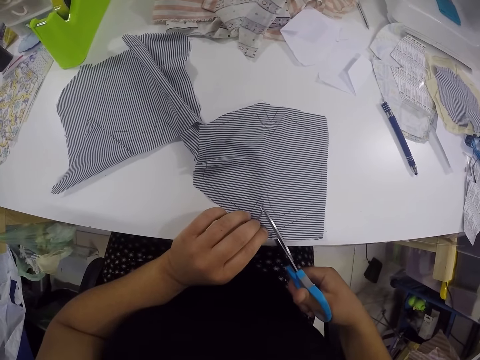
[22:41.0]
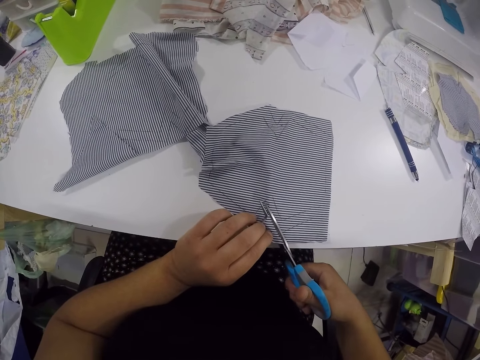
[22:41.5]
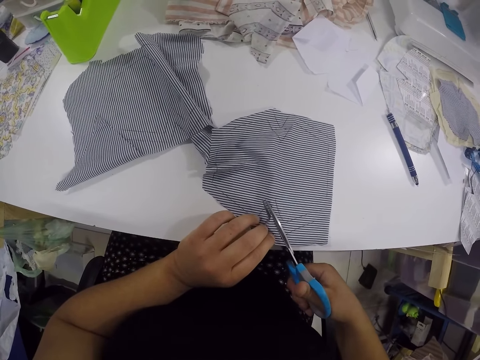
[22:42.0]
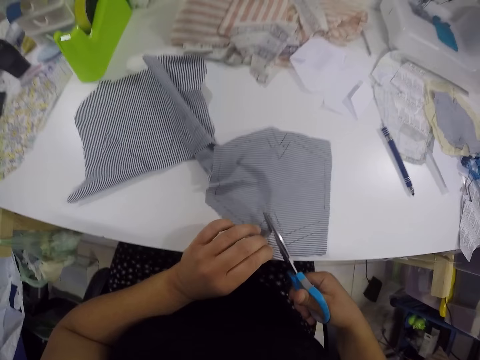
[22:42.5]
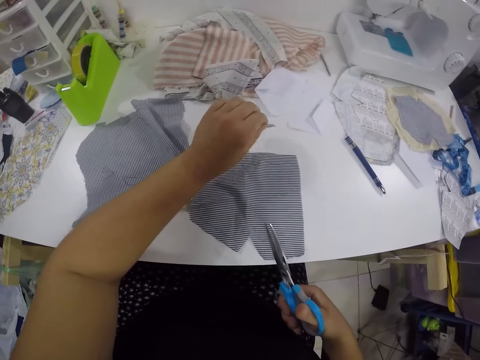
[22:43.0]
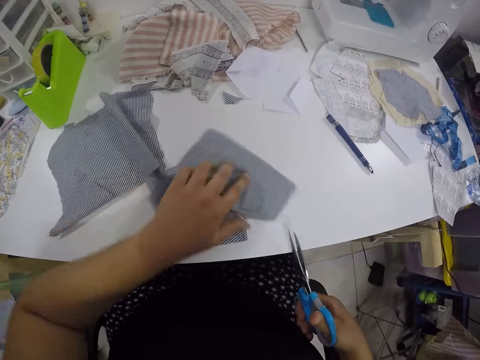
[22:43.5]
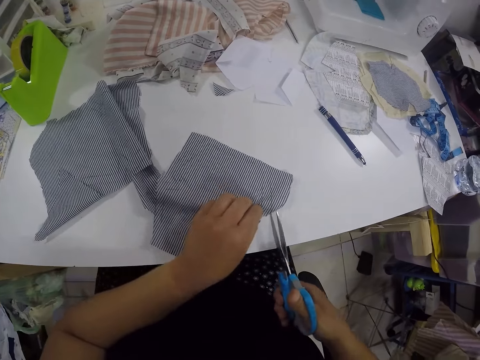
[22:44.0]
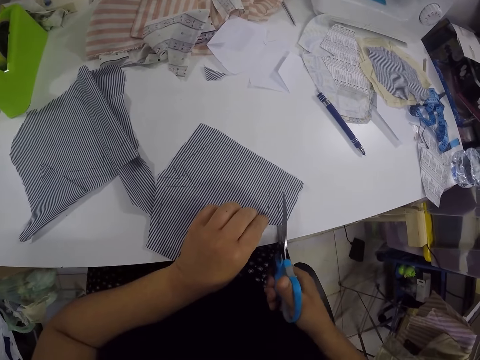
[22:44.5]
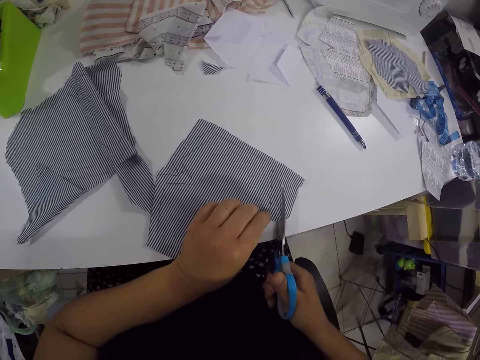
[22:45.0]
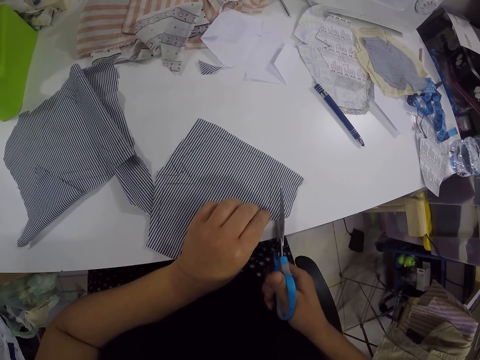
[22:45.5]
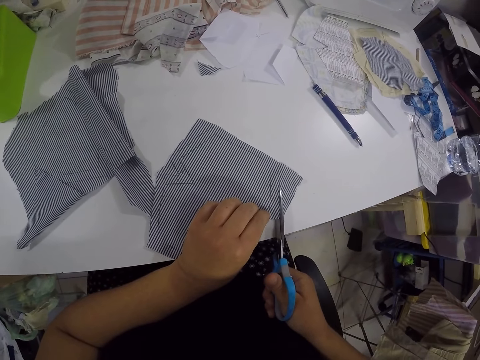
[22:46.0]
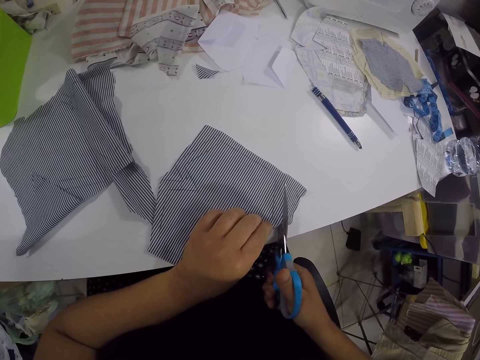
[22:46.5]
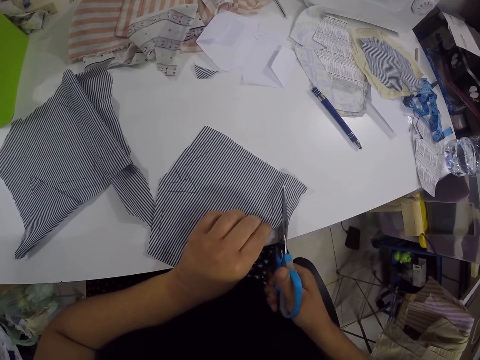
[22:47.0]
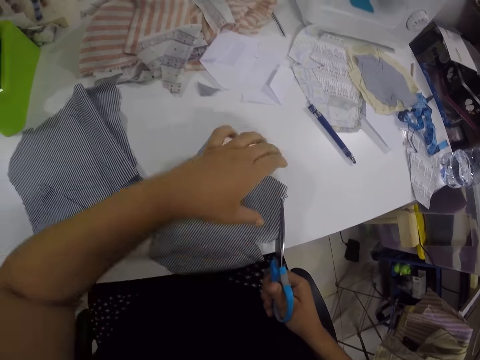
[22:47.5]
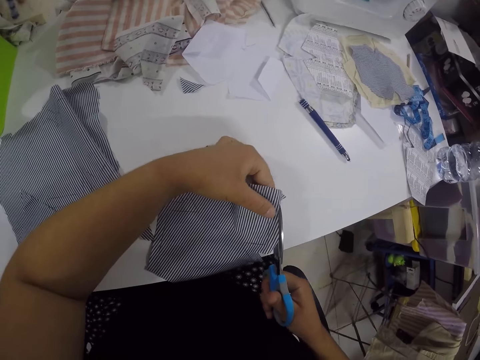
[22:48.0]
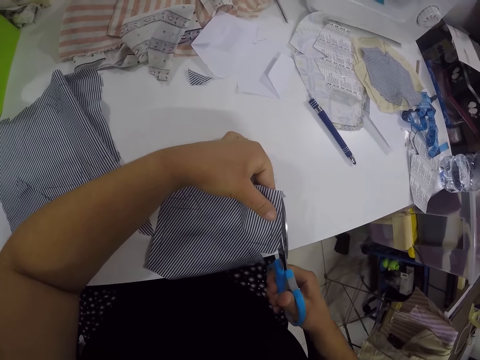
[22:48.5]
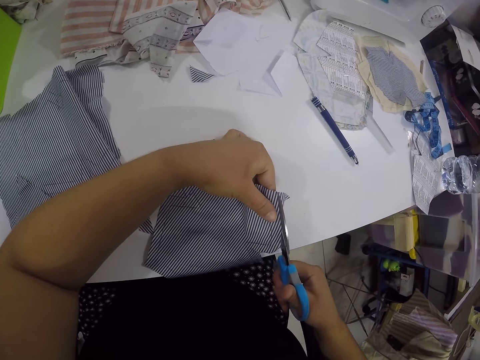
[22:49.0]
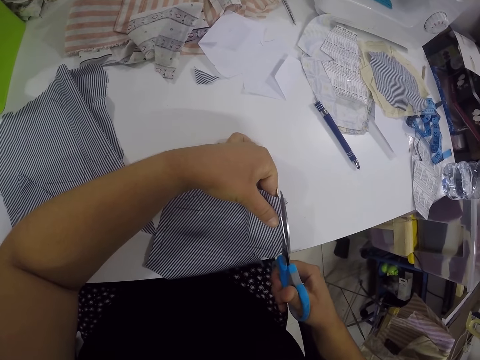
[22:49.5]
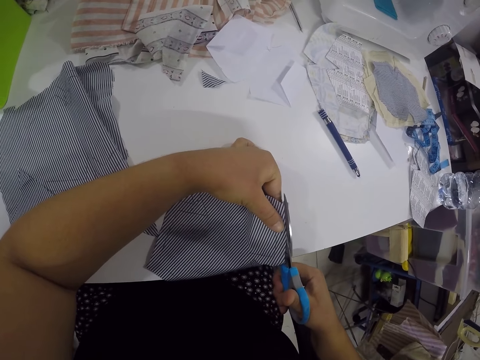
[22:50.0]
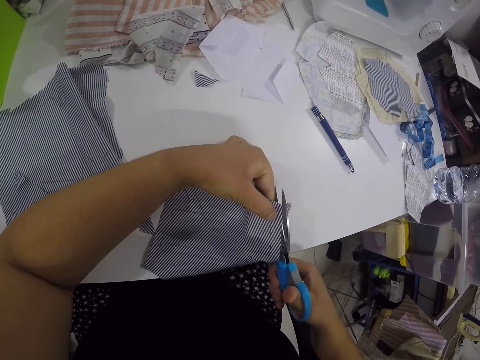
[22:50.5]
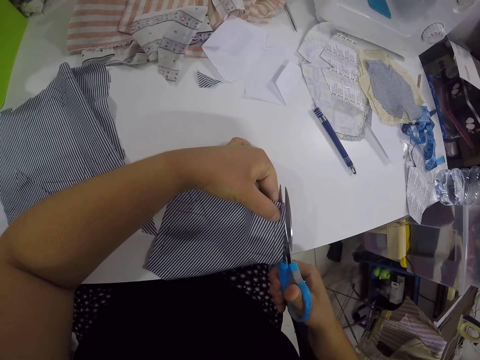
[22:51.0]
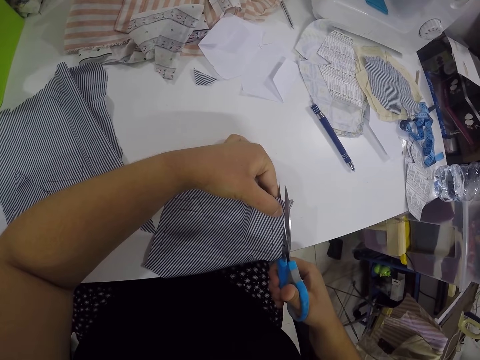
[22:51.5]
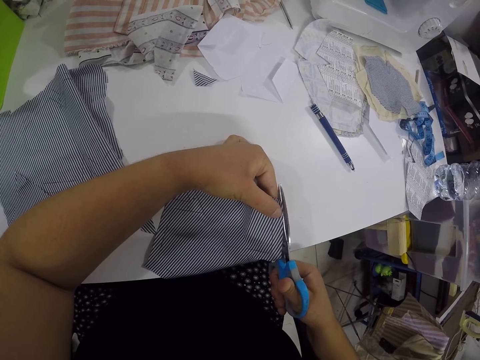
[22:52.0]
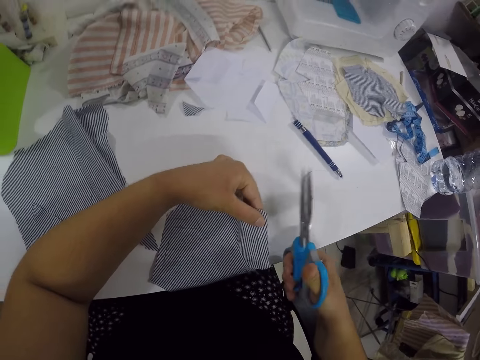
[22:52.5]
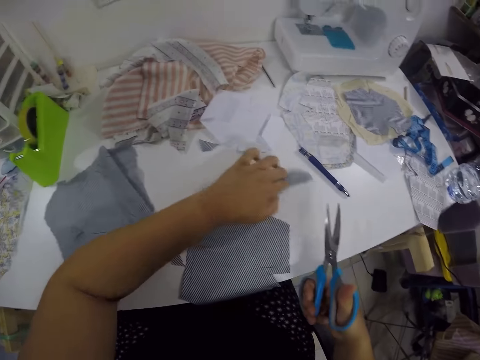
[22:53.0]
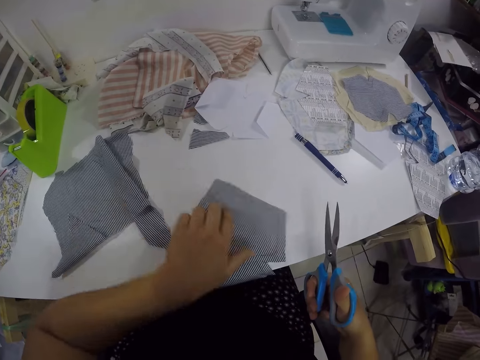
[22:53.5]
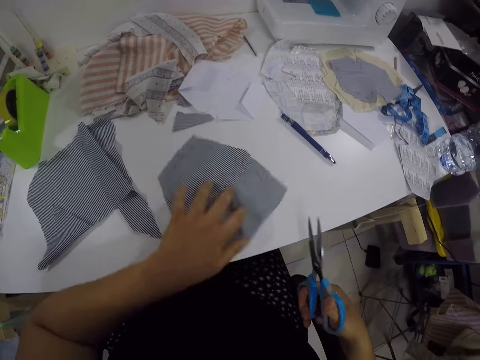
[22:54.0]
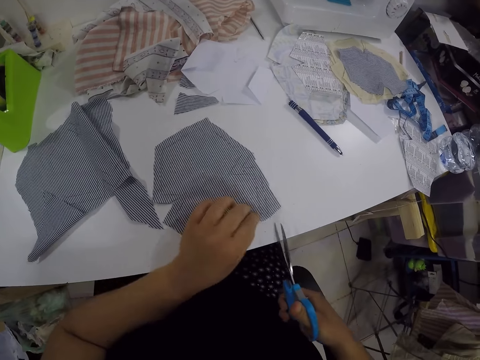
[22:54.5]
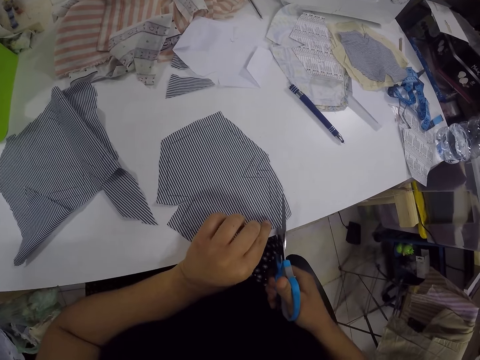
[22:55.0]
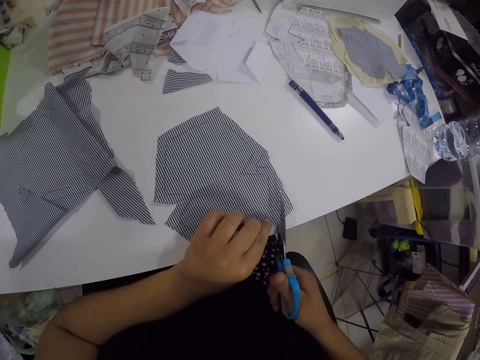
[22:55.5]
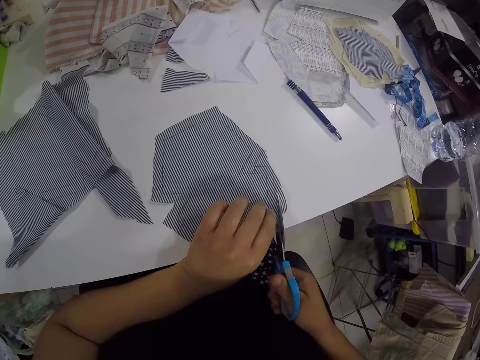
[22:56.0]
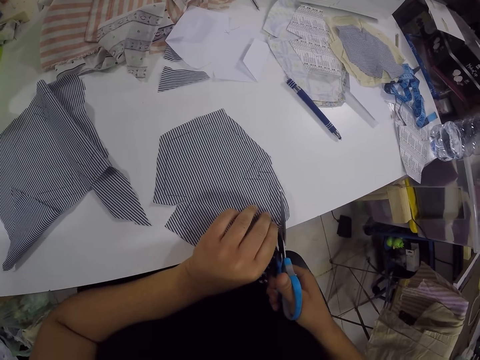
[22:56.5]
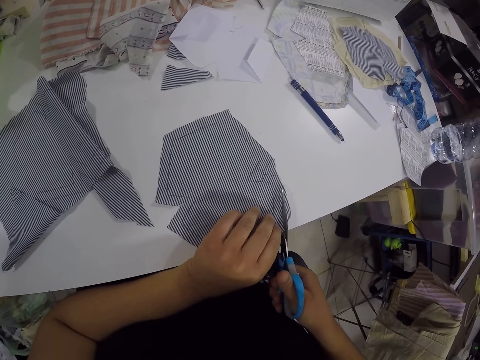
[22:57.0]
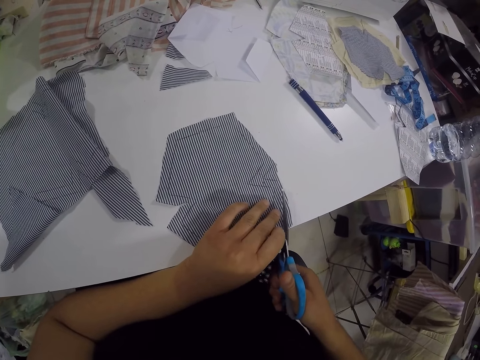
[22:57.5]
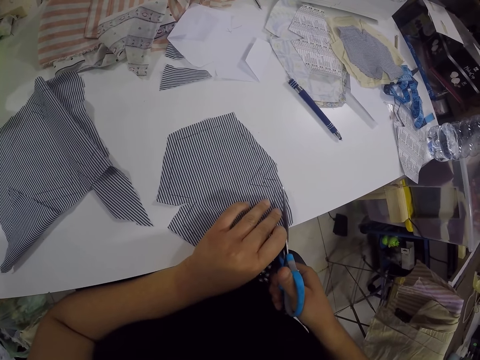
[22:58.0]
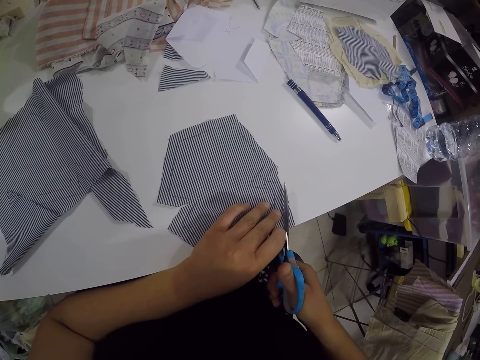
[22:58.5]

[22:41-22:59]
The camera wearer drops a small piece of cloth on the table with her left hand. She adjusts the piece of cloth on the table with her left hand. She cuts the piece of cloth with the scissors with both hands. She drops a small piece of cloth. She adjusts the piece of cloth on the table with her left hand. She adjusts it again. She cuts the piece of cloth with the scissors with both hands.

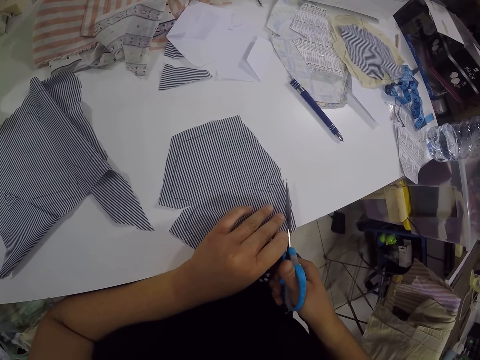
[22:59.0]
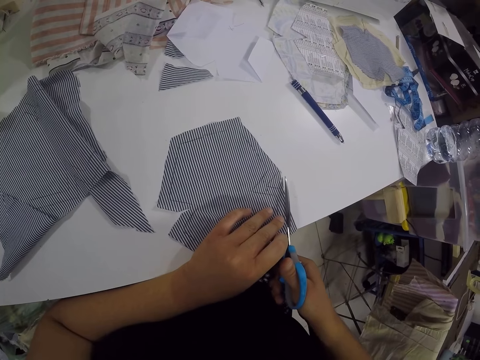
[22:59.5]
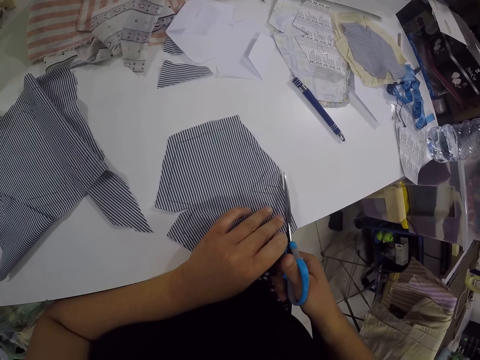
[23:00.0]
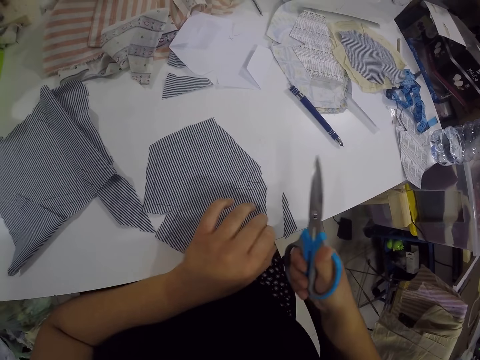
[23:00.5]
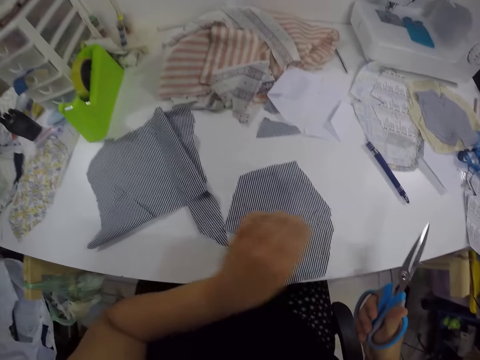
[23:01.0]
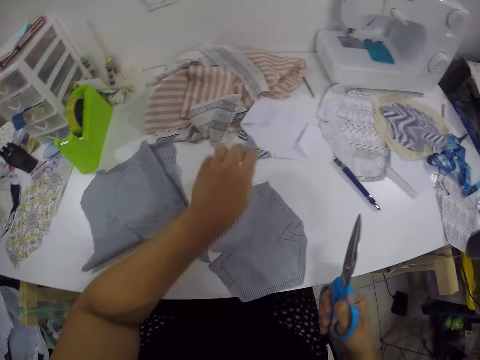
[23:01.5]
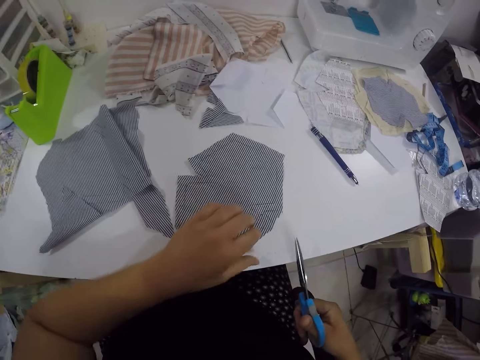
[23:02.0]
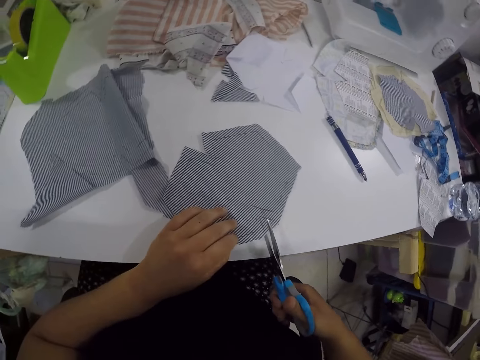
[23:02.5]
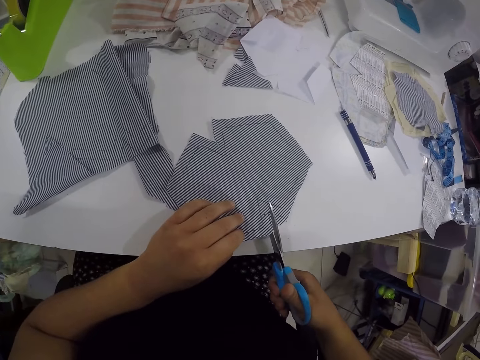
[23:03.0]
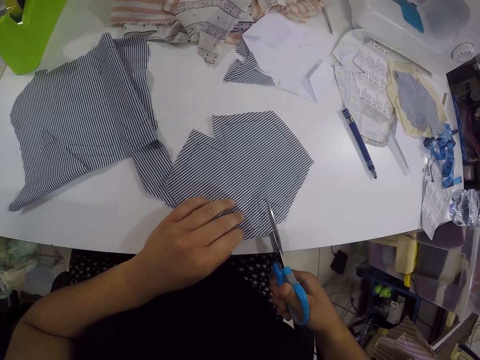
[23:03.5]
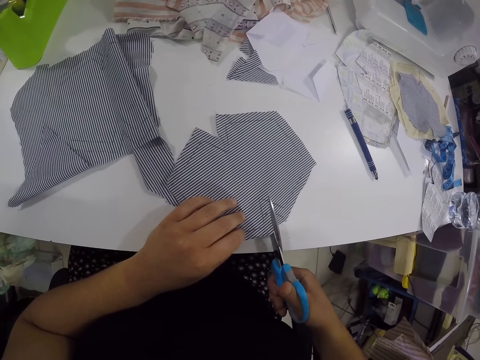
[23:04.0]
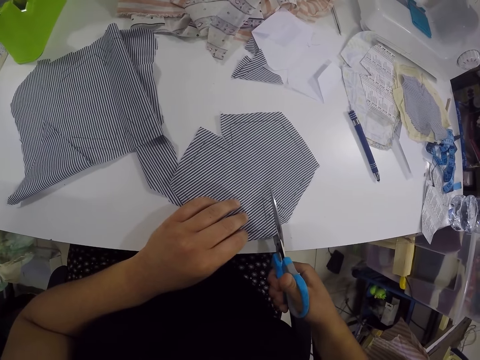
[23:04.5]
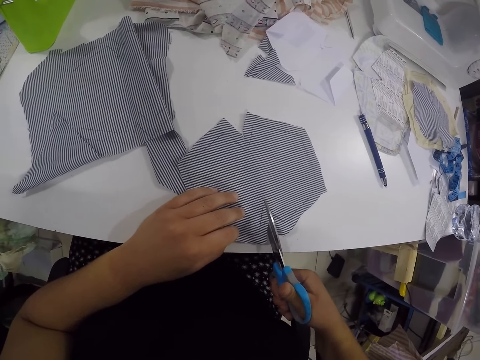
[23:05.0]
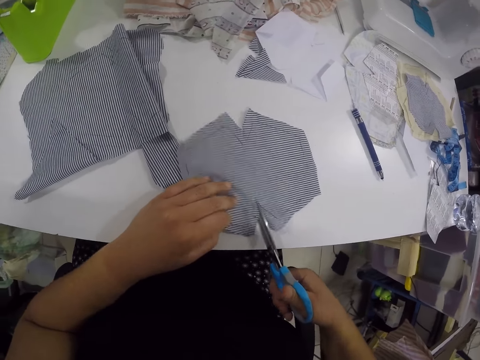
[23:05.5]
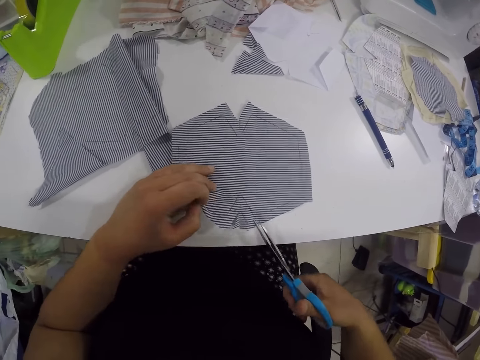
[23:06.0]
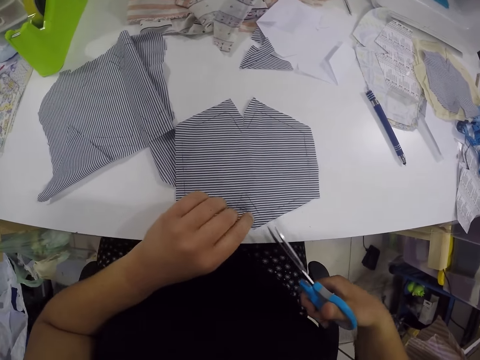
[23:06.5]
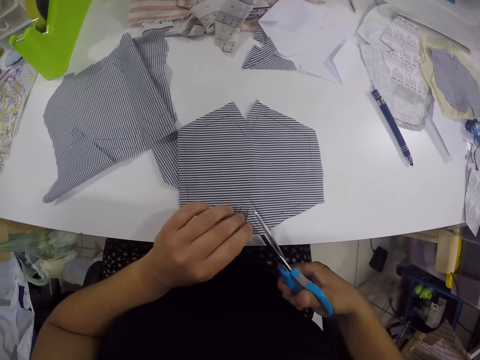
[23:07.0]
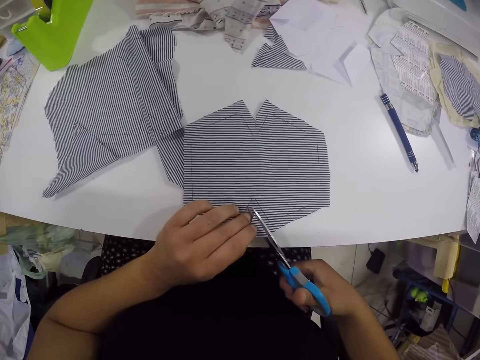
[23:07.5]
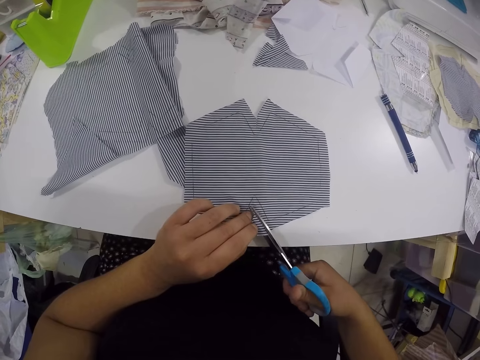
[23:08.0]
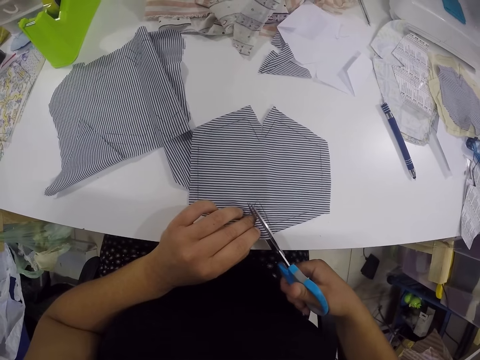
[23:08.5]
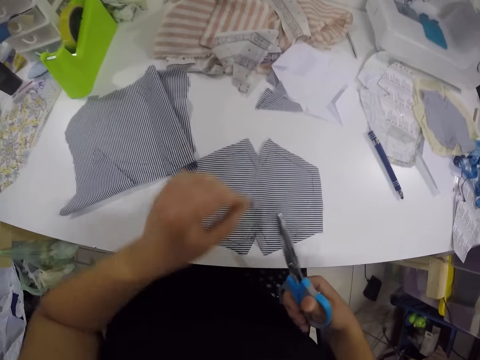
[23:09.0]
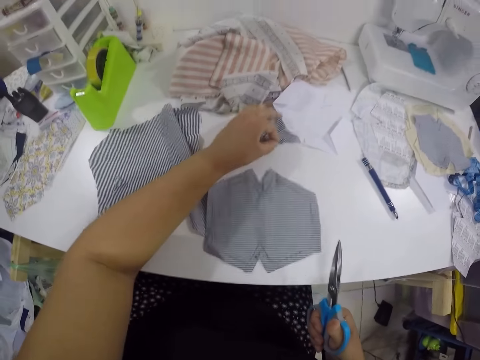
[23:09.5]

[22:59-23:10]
The camera wearer picks the piece of cloth from the table with her left hand. She drops the piece of cloth on the table with her left hand. She adjusts the piece of cloth on the table with her left hand. She cuts the piece of cloth with the scissors with both hands. She drops a small piece of cloth.
